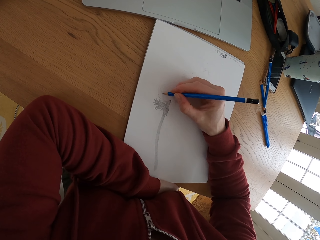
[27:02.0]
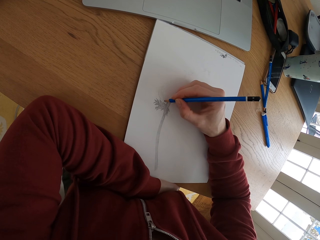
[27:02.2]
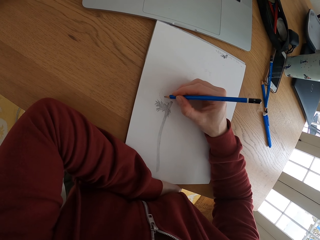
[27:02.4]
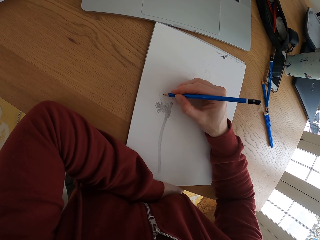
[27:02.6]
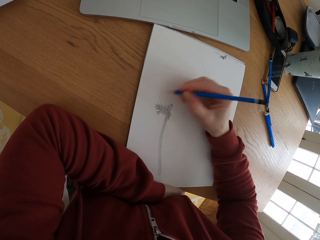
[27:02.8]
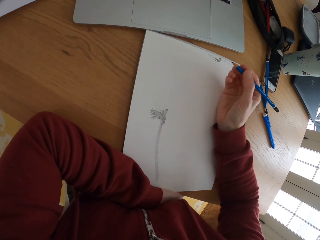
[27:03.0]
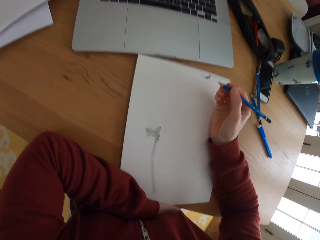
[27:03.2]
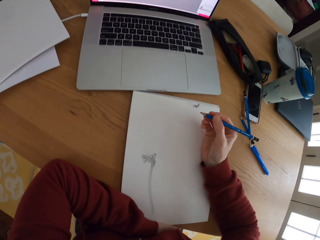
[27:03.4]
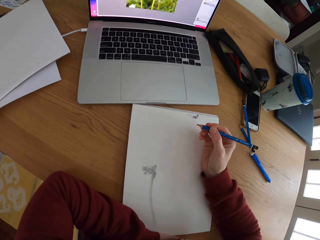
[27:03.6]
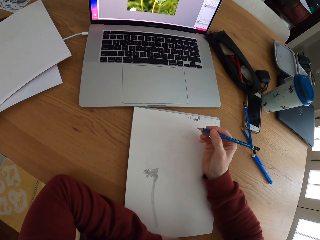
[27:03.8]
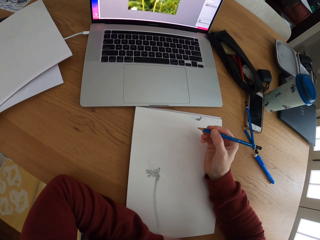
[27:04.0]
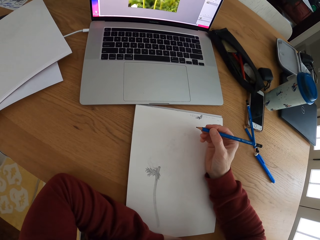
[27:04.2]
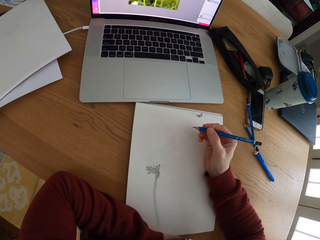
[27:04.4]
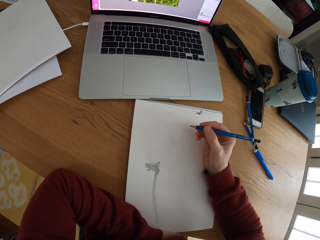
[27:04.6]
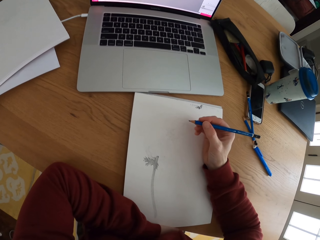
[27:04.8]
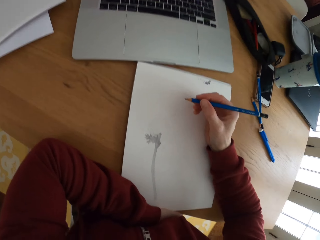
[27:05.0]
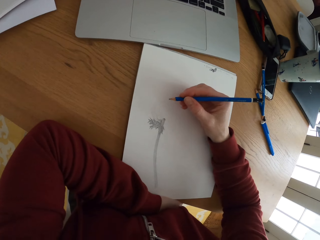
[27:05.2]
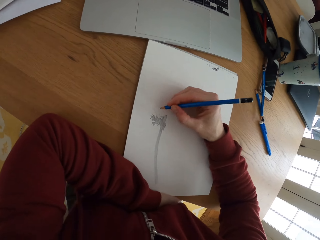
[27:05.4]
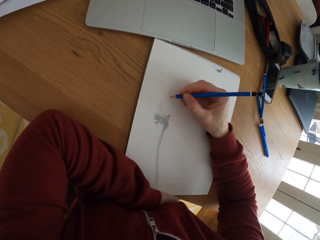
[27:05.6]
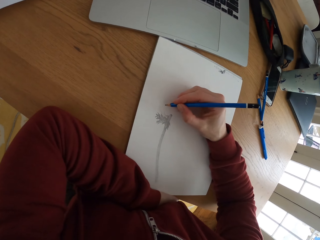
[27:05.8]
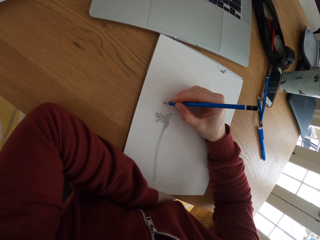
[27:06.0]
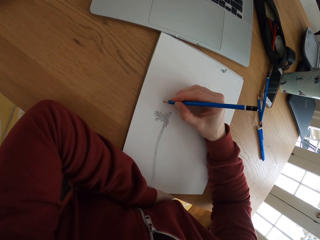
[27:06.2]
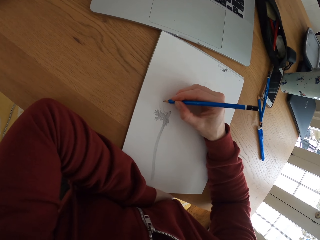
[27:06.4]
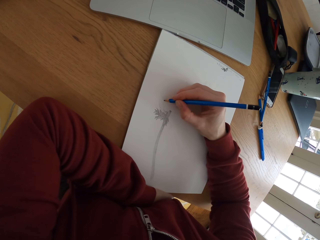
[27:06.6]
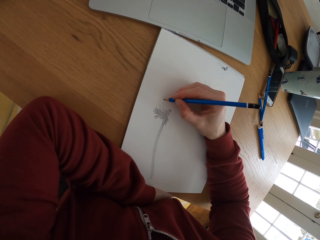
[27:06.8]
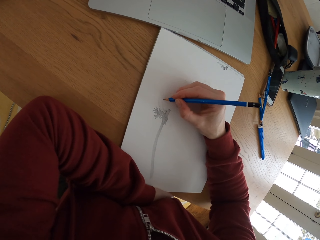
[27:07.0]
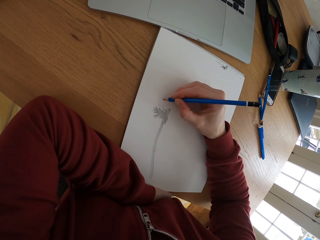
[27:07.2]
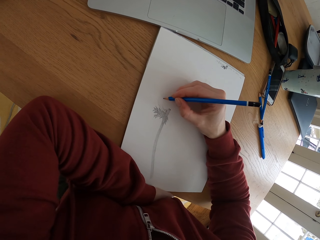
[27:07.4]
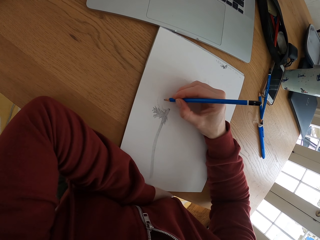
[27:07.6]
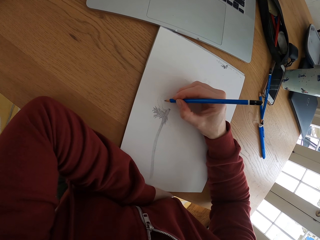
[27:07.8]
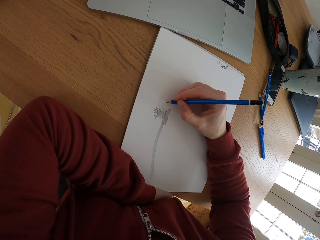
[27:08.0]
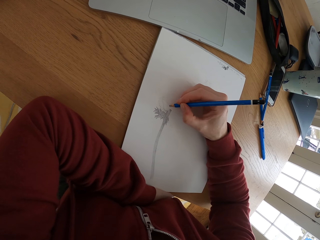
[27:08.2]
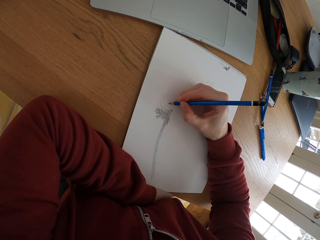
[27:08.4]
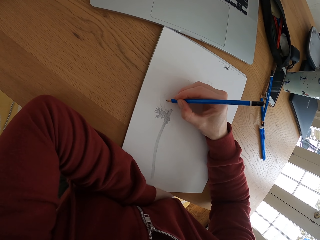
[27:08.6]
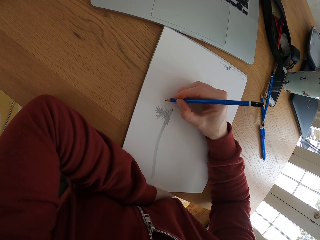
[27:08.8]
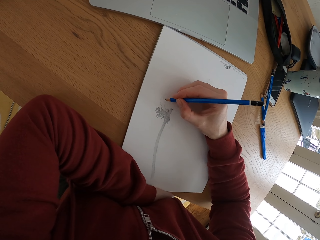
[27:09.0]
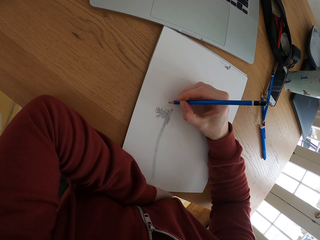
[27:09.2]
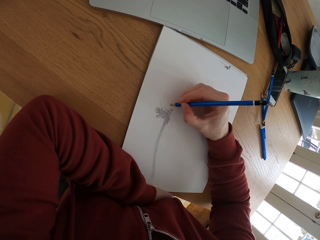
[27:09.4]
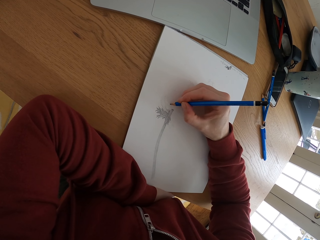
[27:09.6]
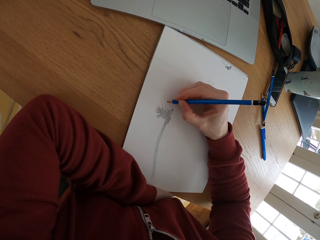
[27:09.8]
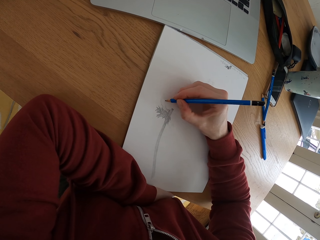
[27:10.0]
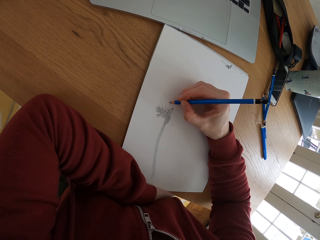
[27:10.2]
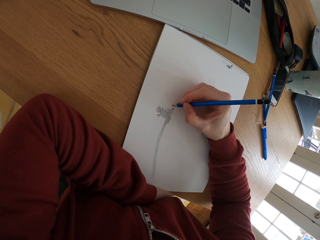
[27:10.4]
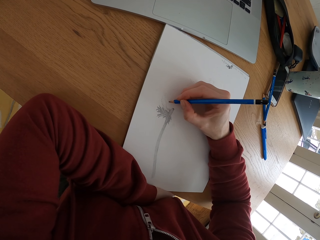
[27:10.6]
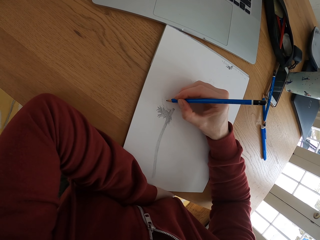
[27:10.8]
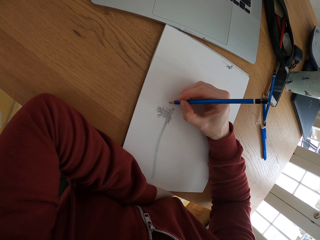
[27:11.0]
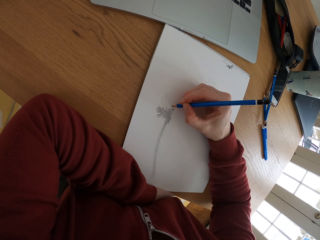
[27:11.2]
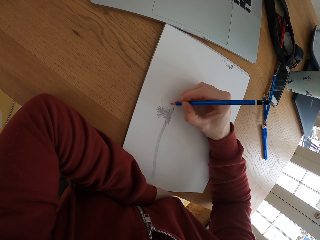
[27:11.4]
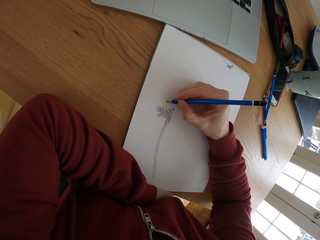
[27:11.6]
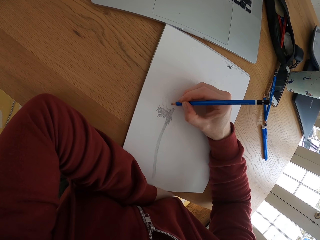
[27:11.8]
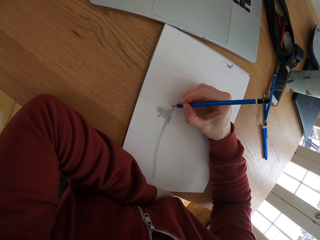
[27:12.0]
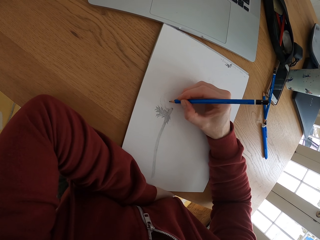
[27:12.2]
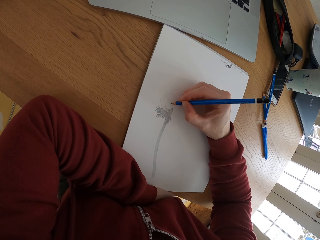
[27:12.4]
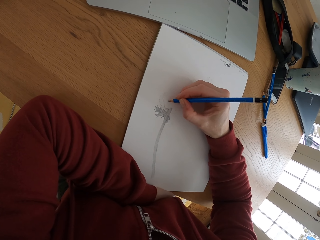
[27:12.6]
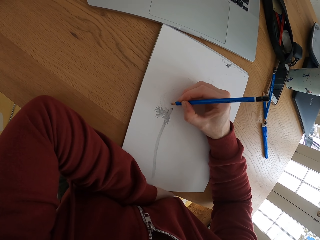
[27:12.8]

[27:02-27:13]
The camera wearer looks at the picture on the laptop screen. They draw the picture on the paper.

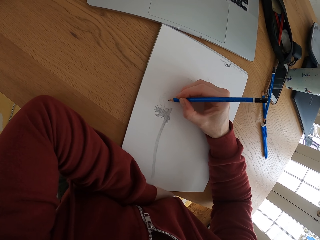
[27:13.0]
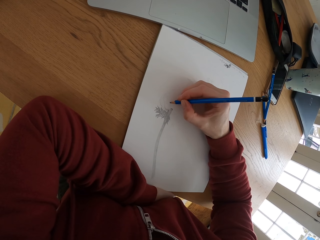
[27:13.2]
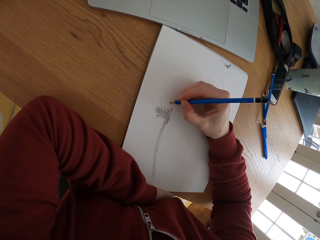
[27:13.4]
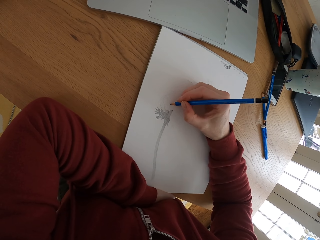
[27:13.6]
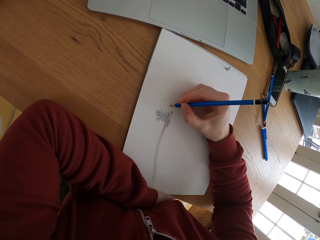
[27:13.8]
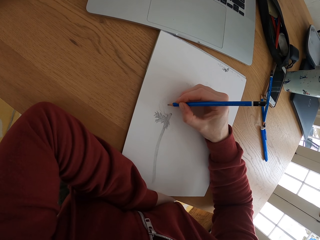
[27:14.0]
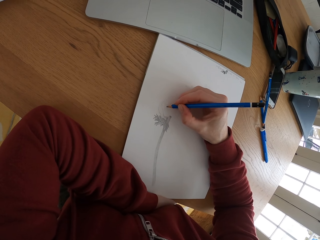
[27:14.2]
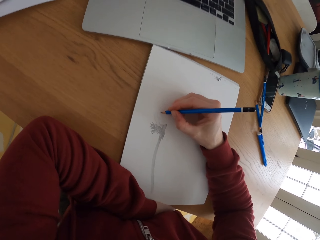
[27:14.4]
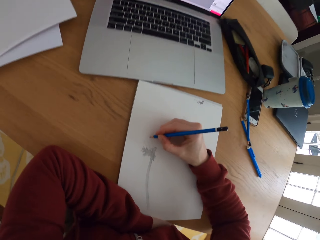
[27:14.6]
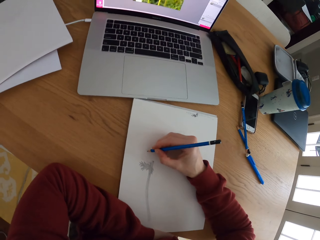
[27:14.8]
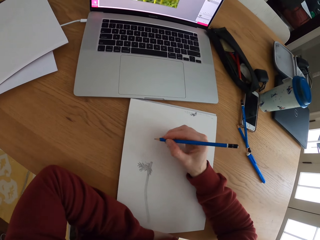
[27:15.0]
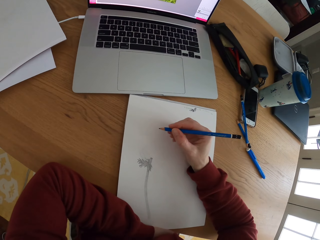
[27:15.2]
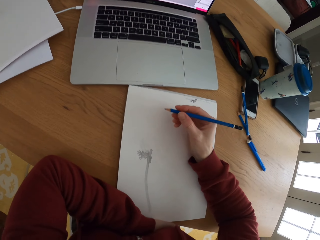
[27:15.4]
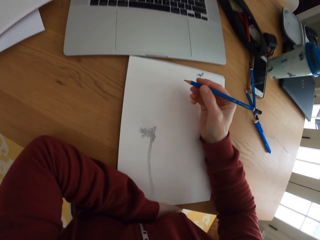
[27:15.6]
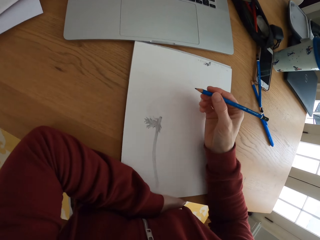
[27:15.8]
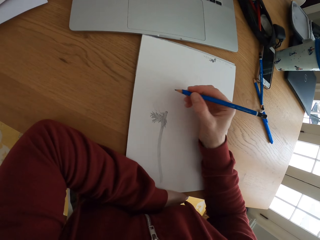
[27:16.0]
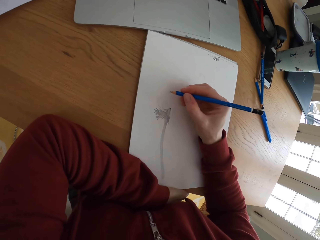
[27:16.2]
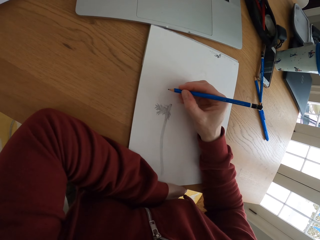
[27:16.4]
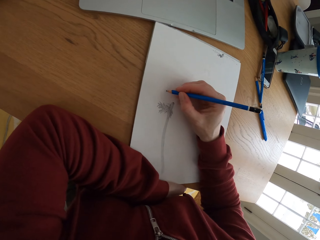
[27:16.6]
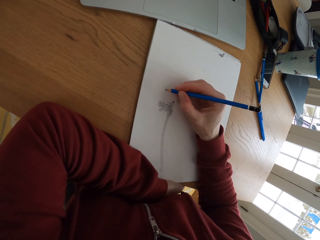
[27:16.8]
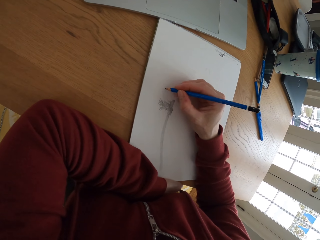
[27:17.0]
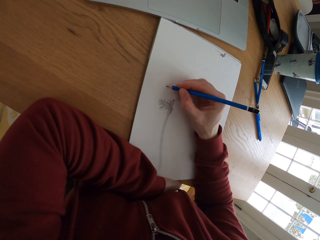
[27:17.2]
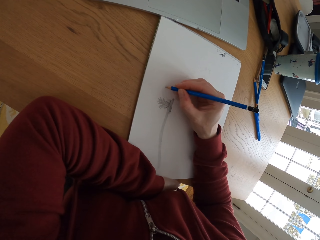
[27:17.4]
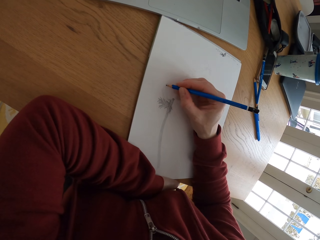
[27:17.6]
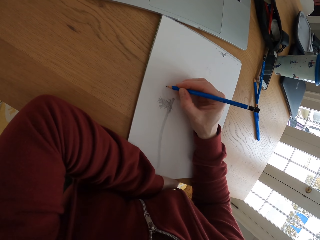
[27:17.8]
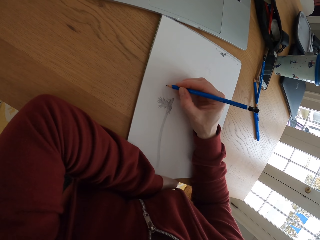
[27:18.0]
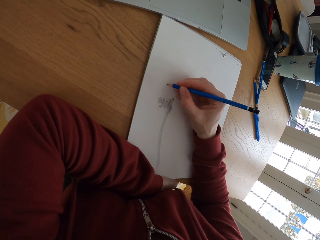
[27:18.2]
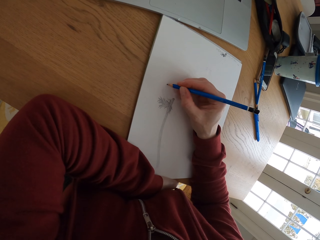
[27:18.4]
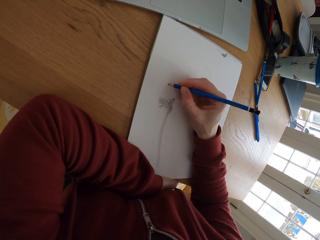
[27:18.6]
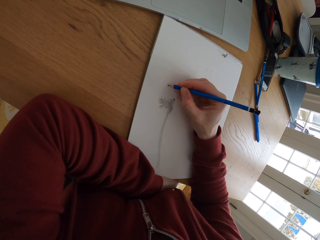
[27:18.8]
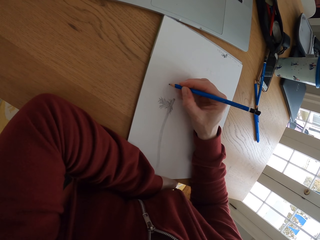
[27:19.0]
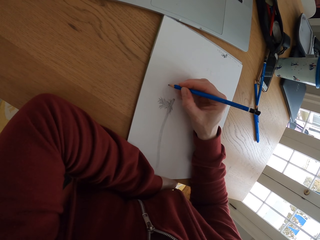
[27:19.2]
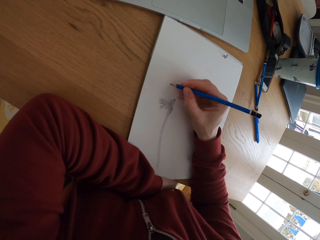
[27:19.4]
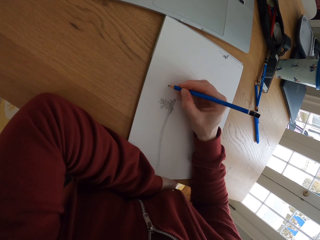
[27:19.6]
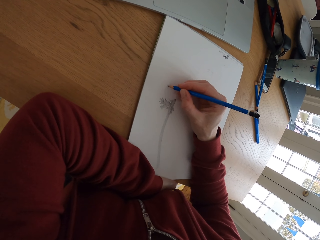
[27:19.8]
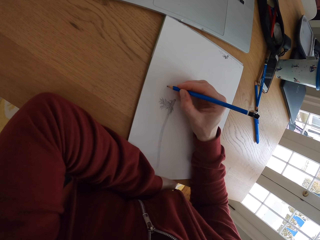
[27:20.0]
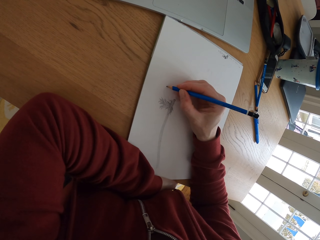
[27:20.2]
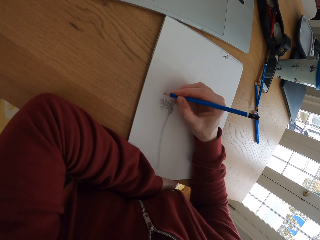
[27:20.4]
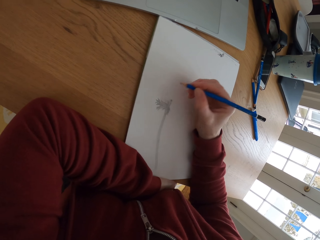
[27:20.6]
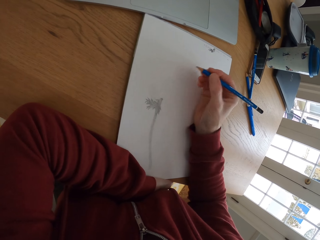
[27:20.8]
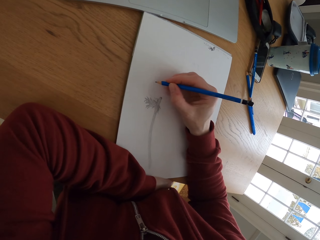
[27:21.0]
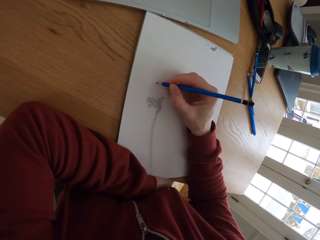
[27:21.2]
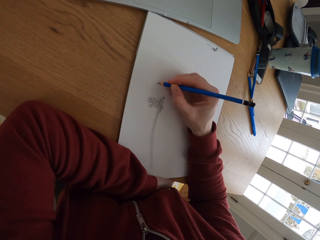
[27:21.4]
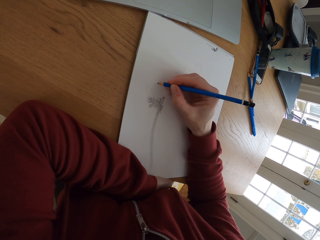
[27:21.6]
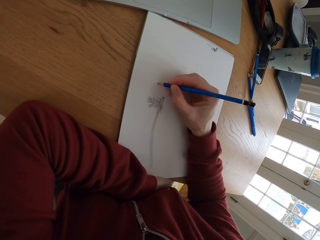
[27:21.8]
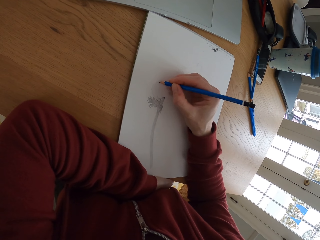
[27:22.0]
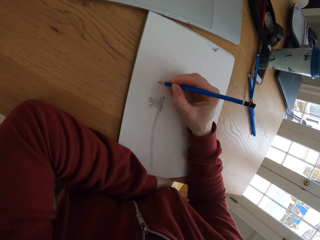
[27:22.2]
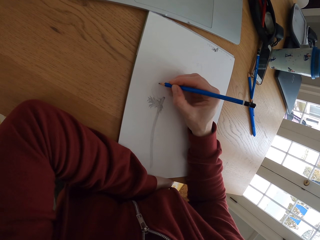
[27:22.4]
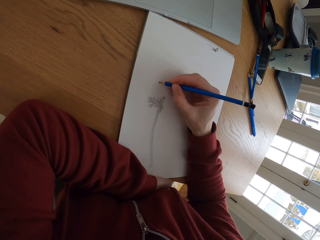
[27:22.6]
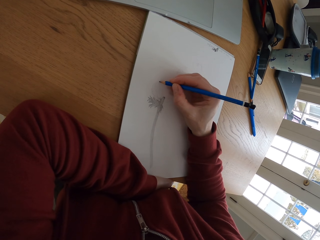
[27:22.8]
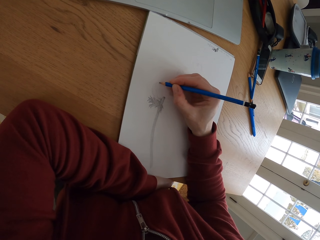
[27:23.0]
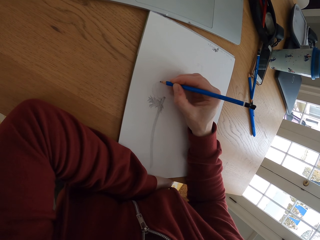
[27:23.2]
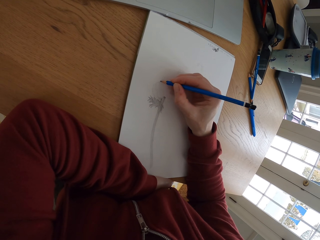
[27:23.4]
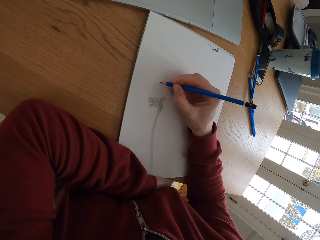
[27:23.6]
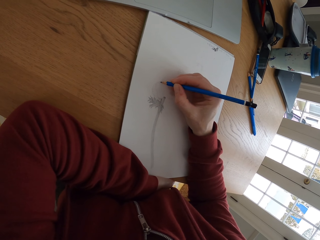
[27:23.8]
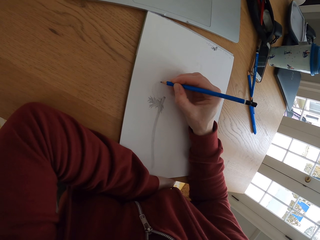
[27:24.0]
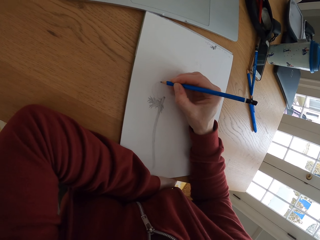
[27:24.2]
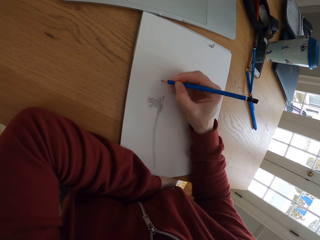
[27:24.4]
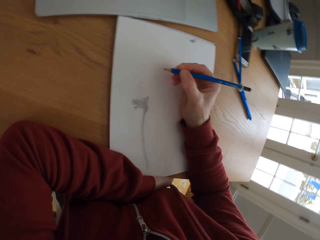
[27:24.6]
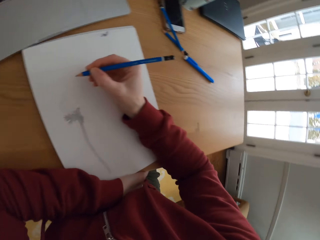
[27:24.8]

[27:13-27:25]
The camera wearer looks at the picture on the laptop screen. They draw the picture.
